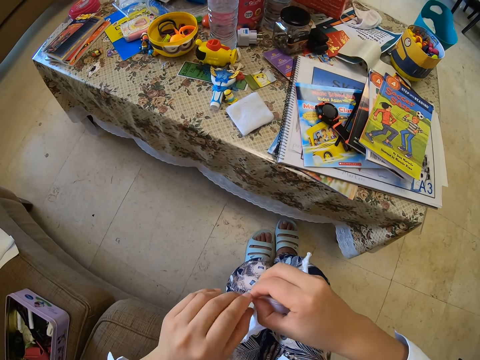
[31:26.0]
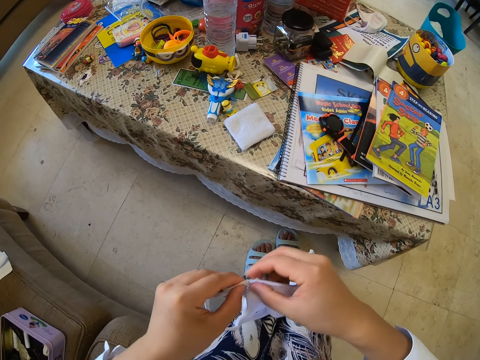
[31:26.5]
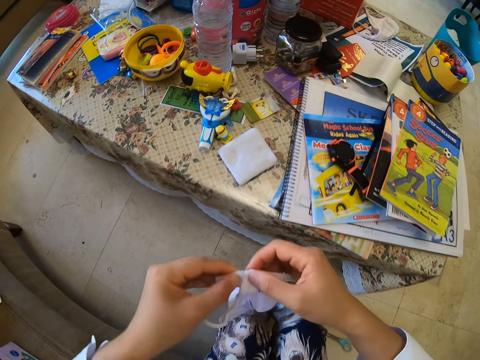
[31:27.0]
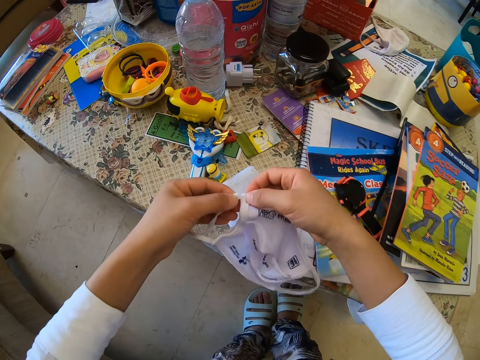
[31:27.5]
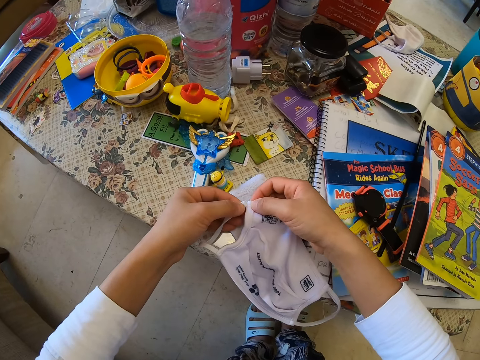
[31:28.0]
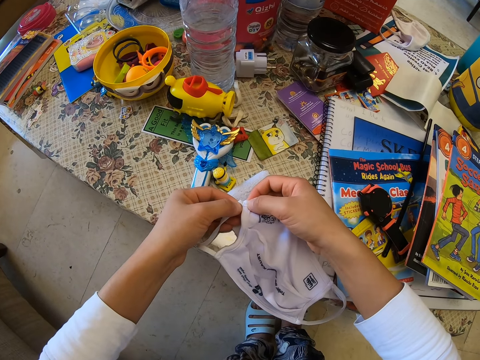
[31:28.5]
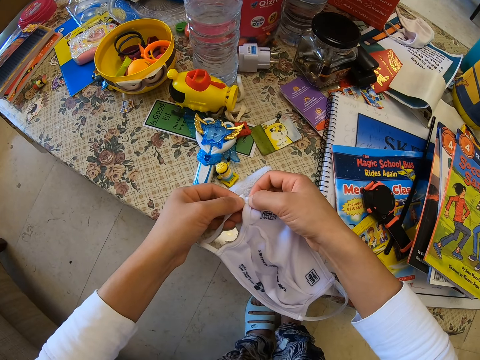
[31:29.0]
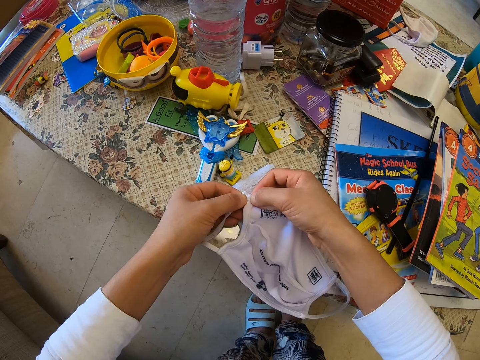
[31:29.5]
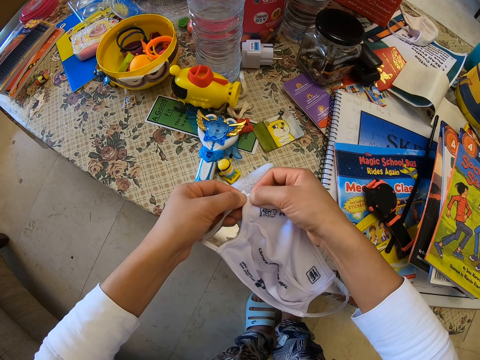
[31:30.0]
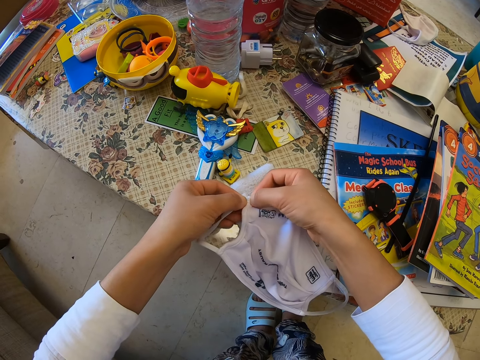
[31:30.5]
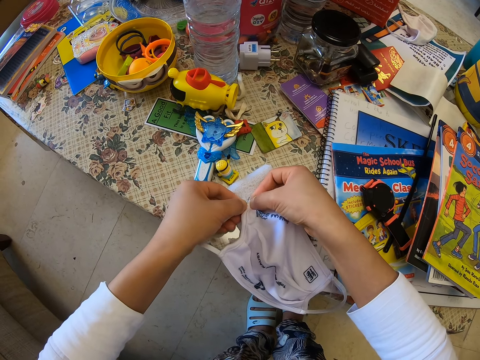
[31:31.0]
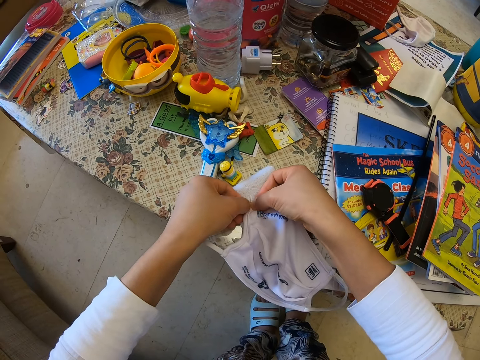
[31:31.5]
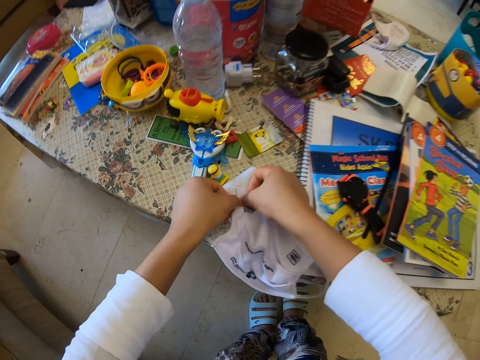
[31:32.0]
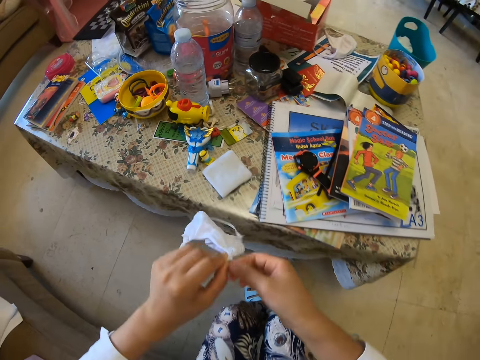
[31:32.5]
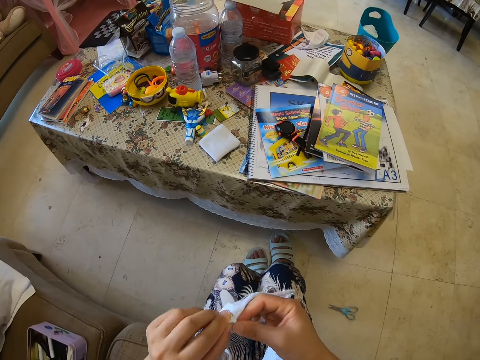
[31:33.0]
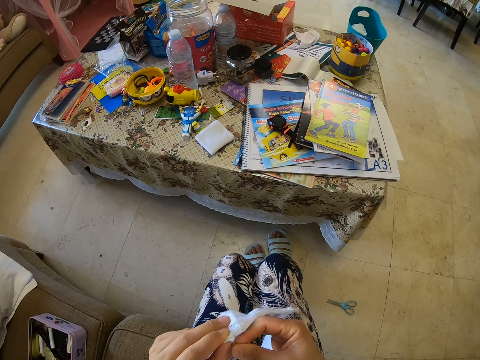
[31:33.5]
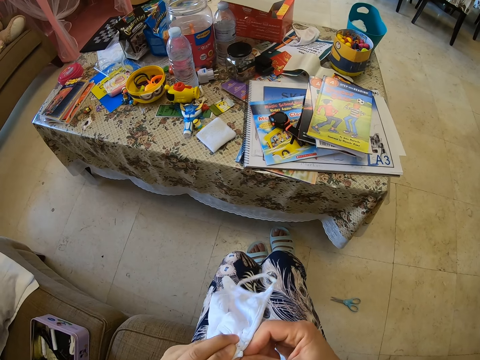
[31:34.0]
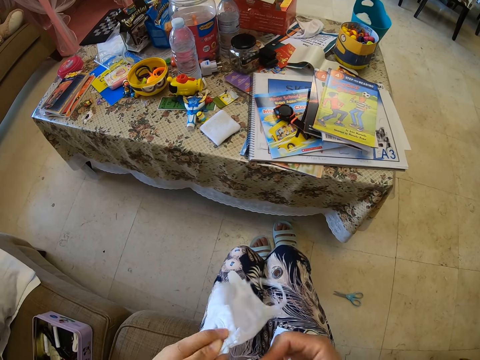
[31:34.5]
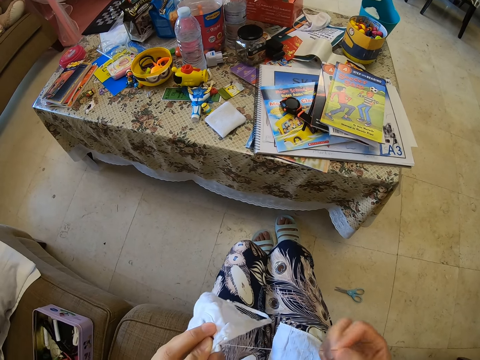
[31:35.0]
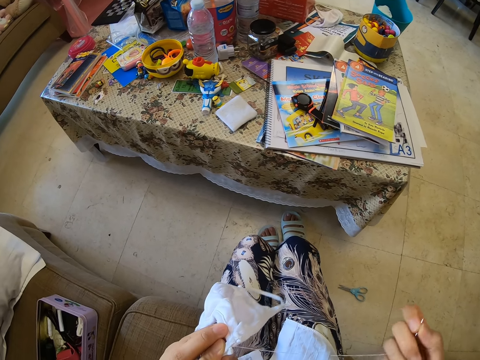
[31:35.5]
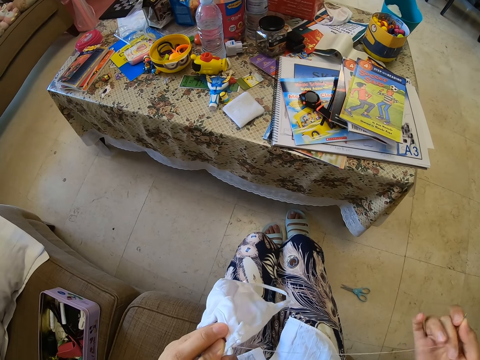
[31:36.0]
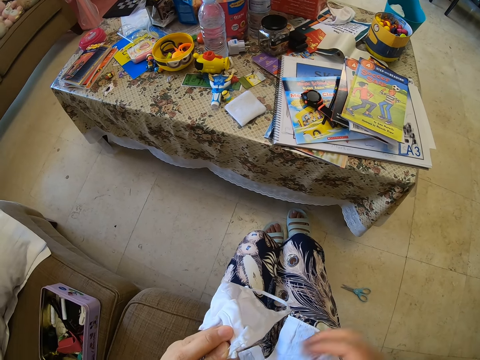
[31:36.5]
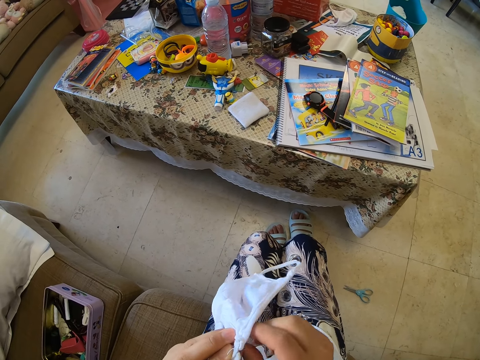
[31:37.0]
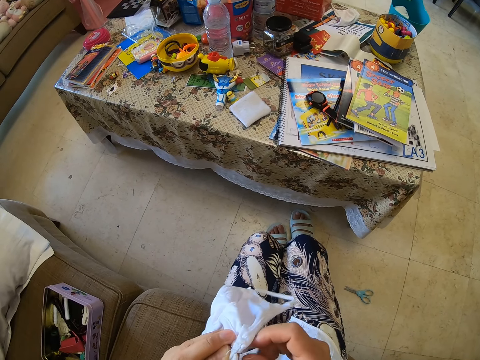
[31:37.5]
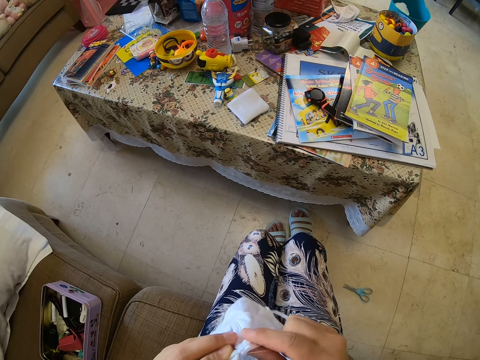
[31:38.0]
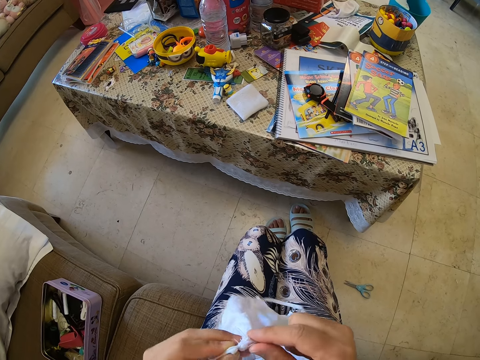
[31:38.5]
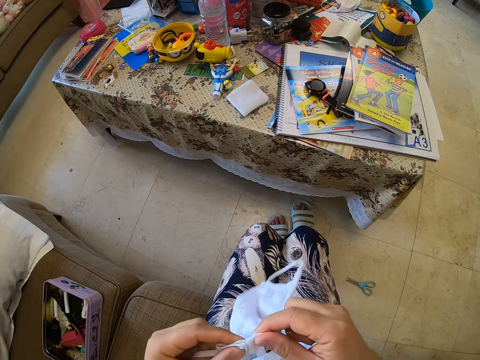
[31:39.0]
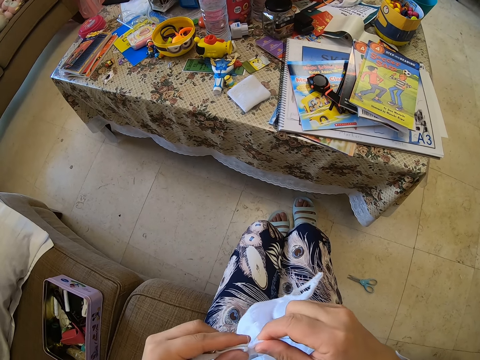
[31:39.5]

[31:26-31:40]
The camera wearer presses the sewing needle on the cloth. They are sewing a facemask. They pull the thread.

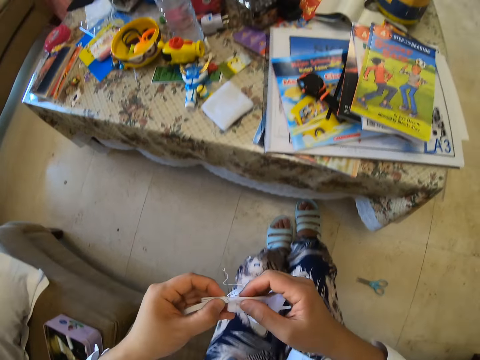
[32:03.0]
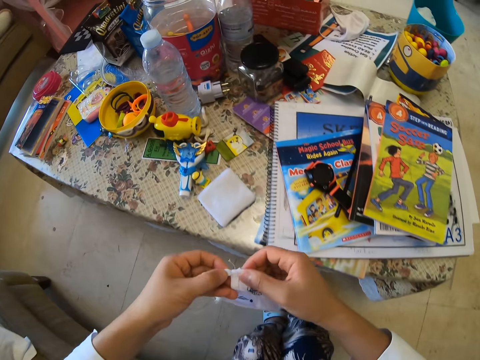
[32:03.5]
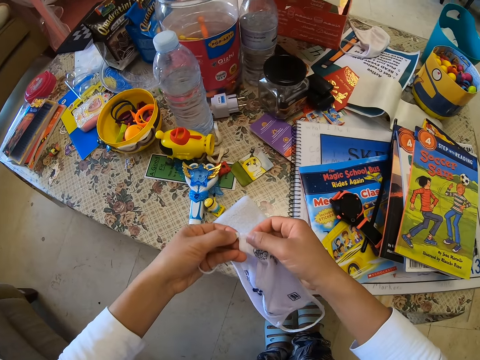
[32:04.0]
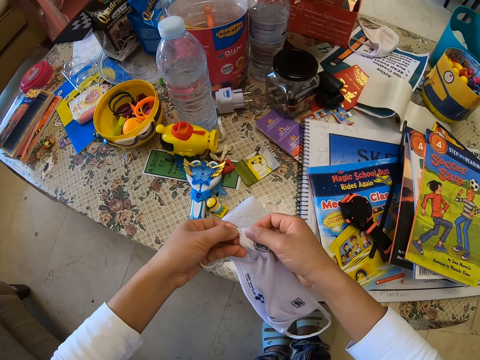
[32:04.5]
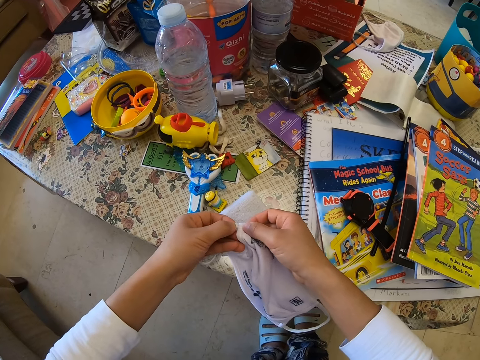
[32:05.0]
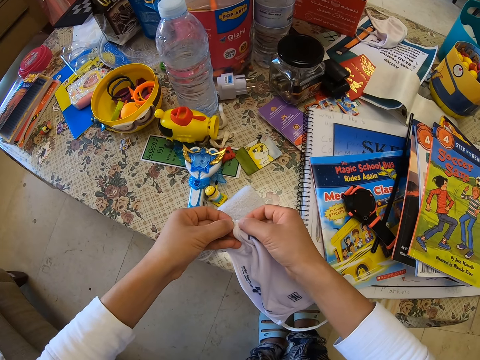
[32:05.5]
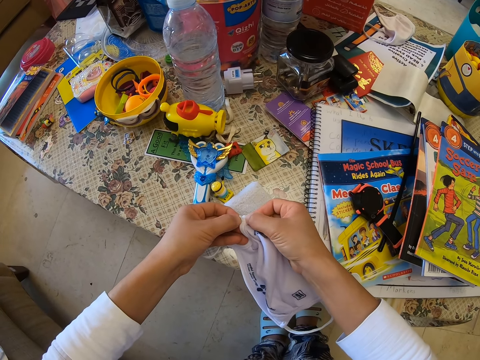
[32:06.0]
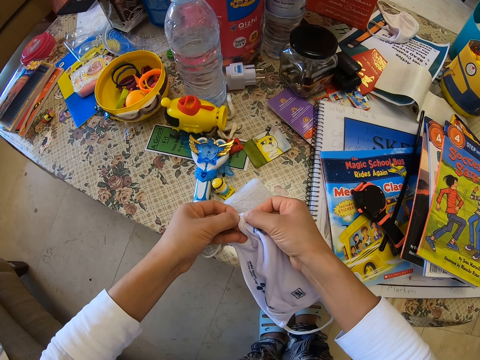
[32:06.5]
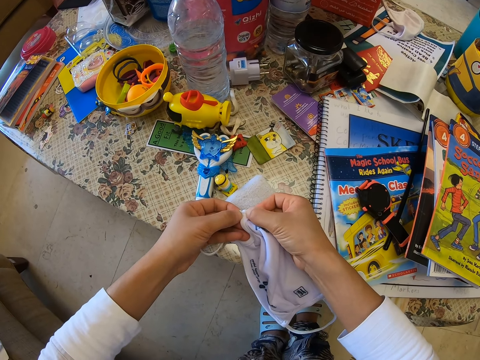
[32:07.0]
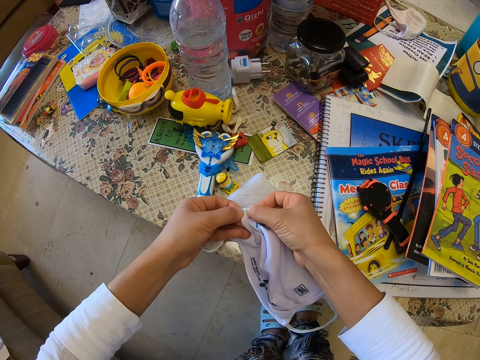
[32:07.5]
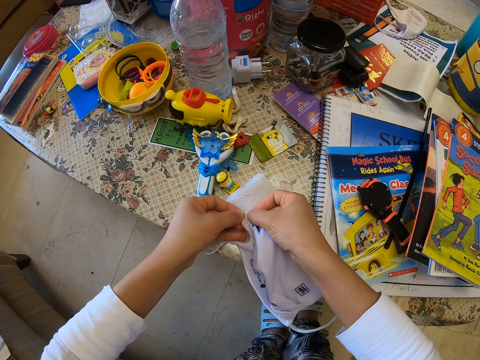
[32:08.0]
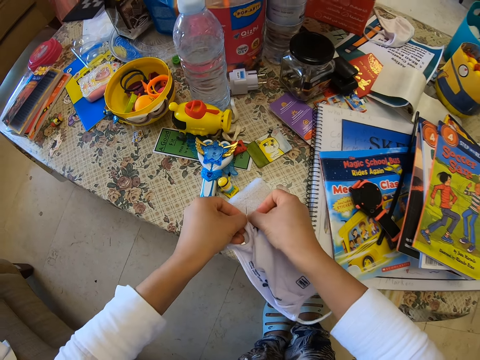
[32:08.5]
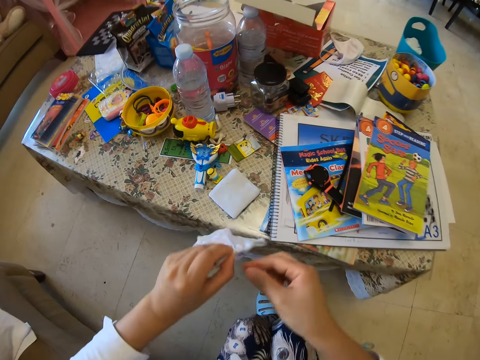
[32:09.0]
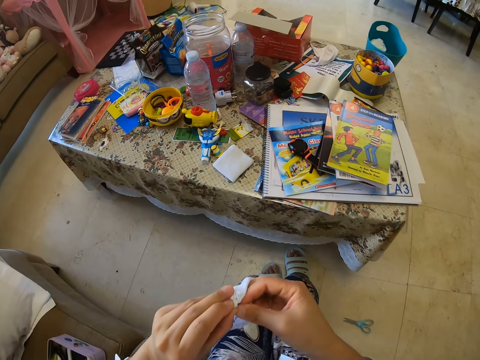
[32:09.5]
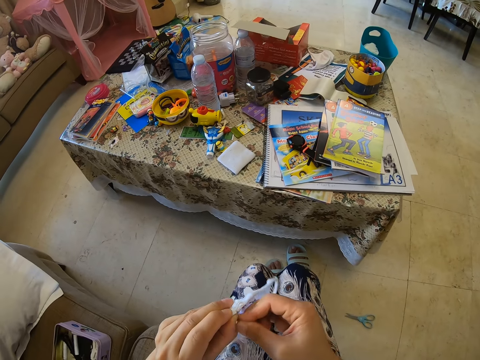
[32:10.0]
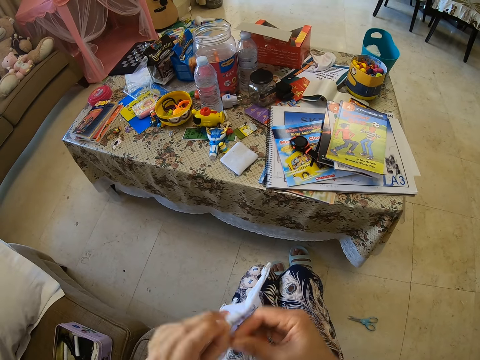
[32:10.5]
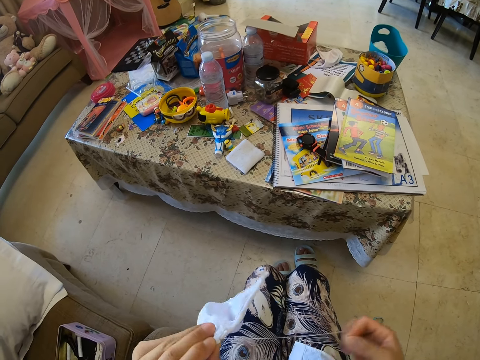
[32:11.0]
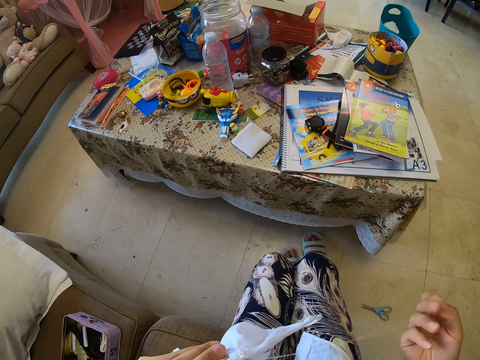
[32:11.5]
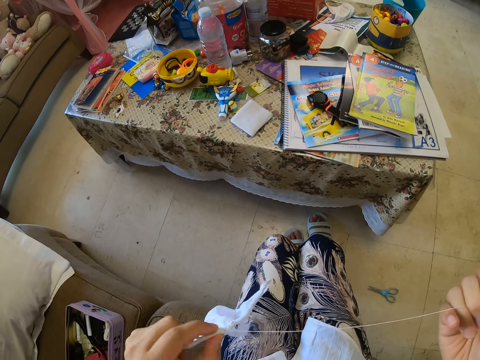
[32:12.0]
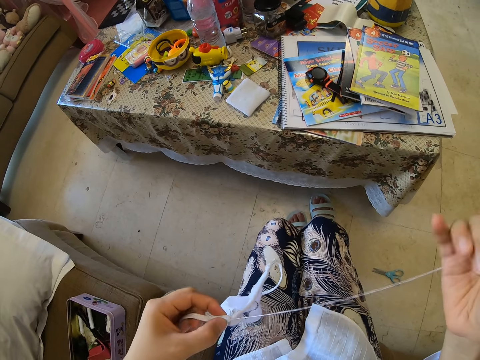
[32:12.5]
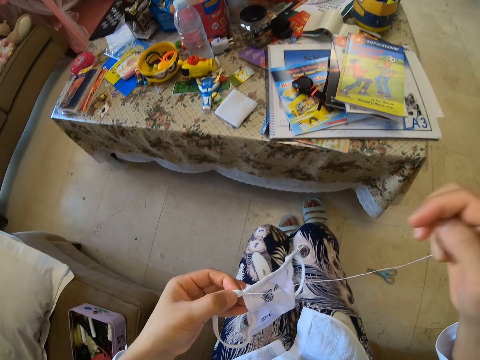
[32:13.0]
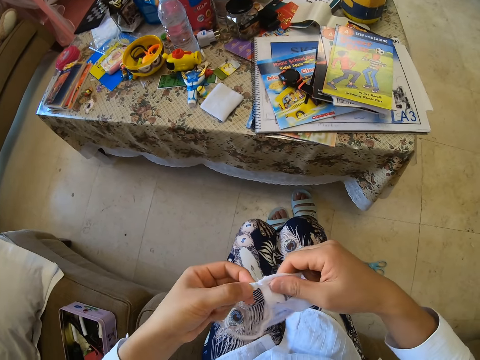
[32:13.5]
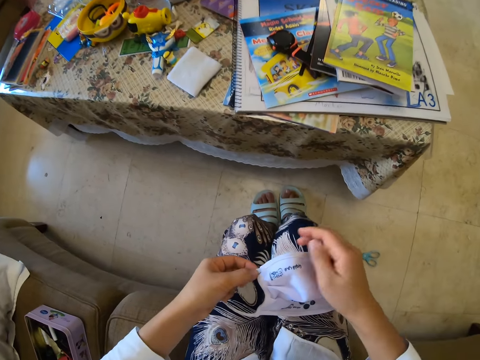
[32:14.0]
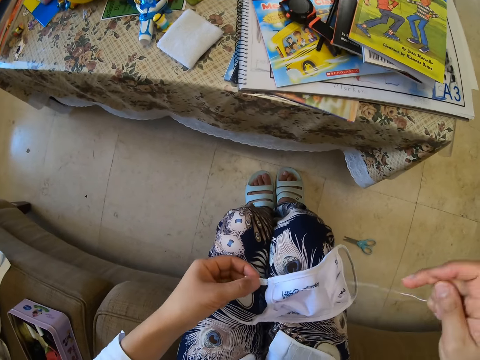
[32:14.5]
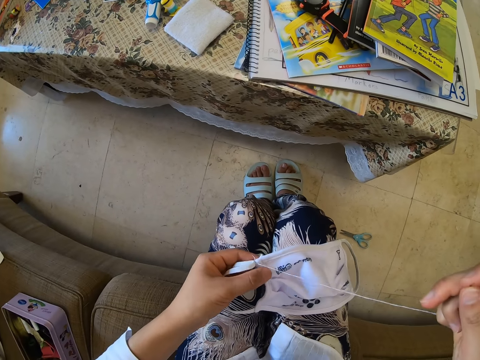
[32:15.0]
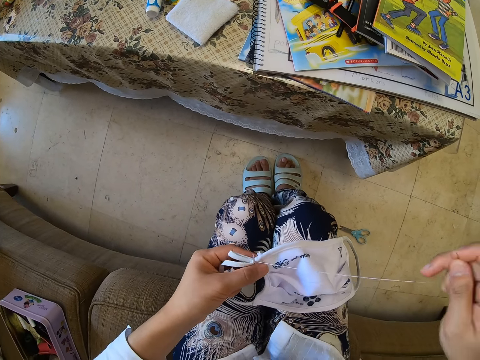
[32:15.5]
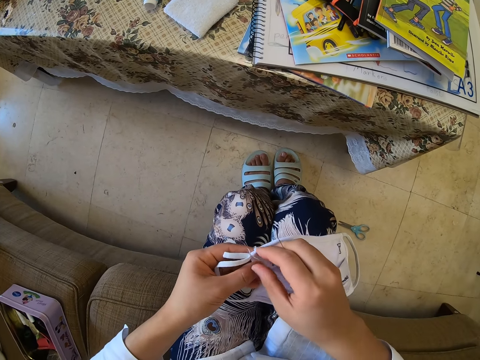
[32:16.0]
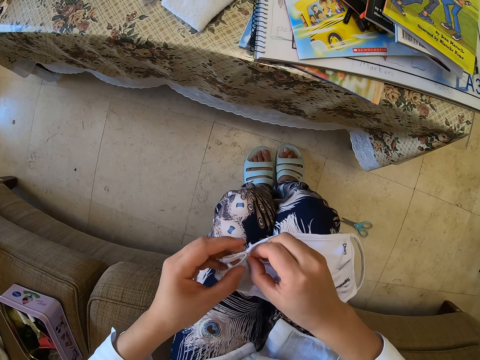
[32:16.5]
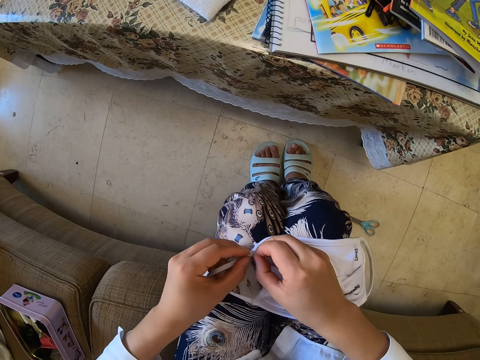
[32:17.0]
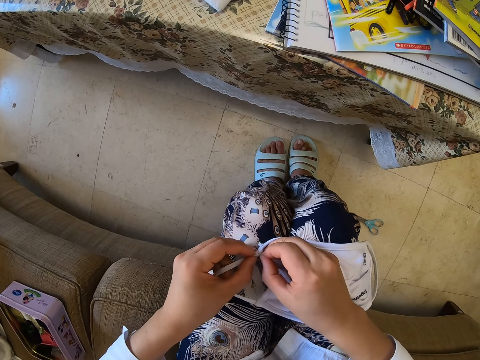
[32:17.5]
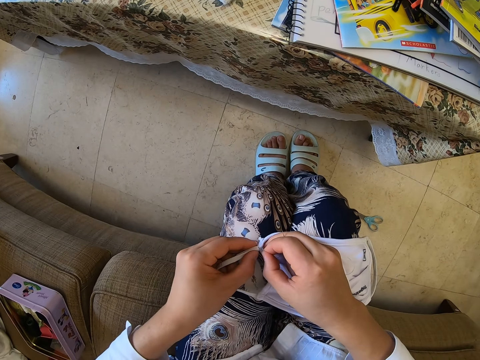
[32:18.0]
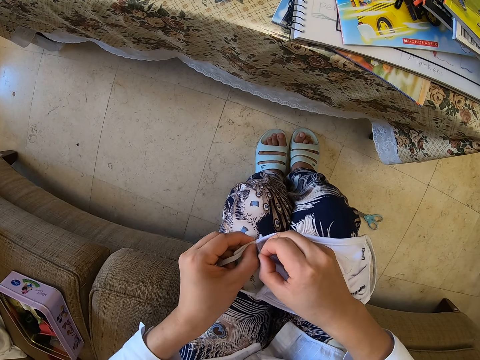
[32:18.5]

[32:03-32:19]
The camera wearer pushes the needle through the mask. They sew the face mask. They hold the face mask, drop the face mask, hold the thread and pull the face mask.
